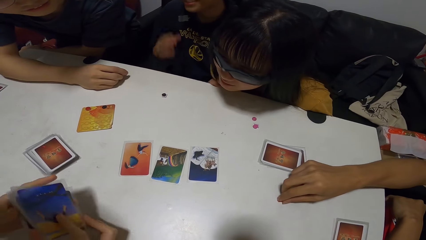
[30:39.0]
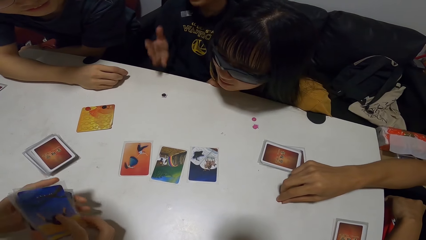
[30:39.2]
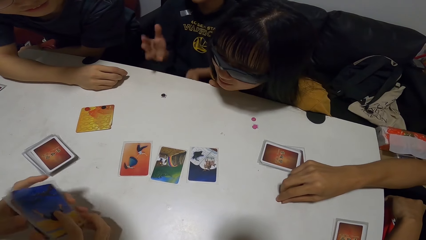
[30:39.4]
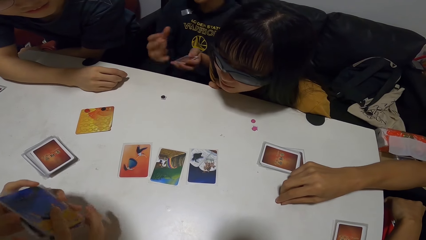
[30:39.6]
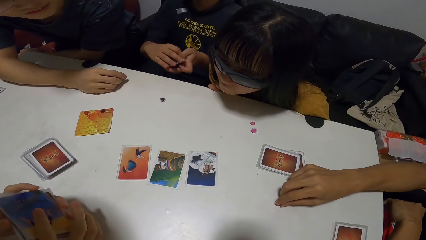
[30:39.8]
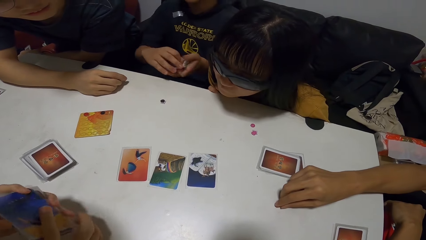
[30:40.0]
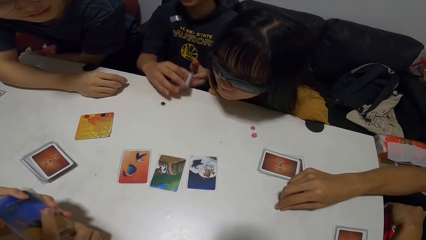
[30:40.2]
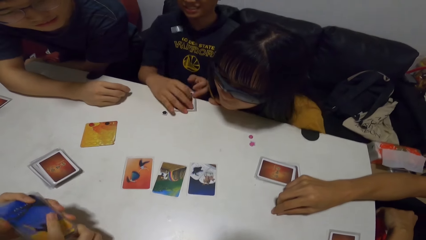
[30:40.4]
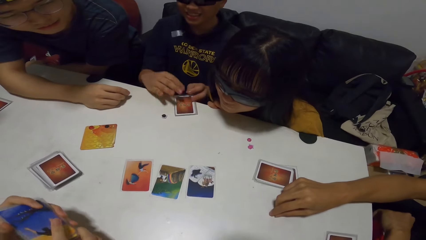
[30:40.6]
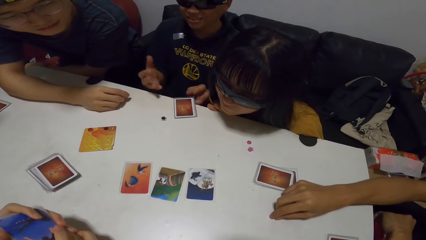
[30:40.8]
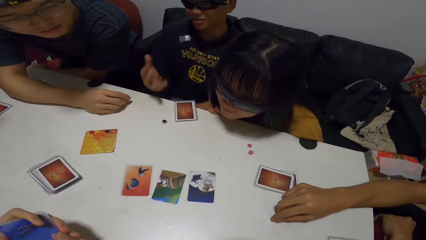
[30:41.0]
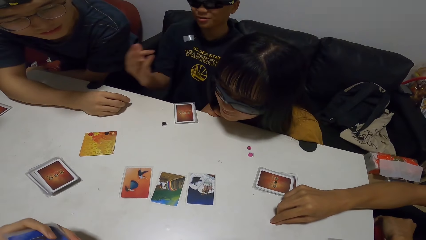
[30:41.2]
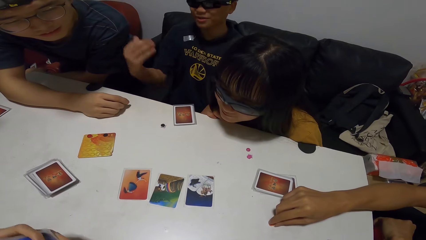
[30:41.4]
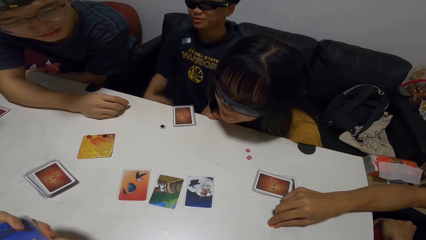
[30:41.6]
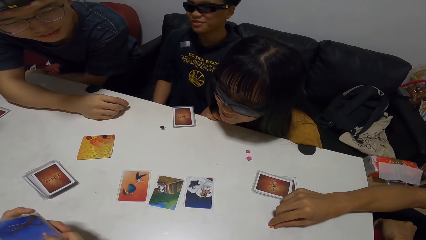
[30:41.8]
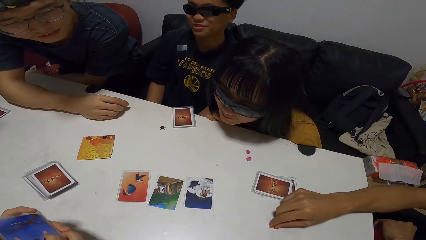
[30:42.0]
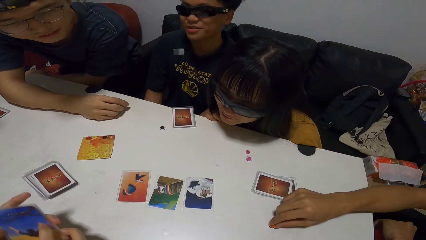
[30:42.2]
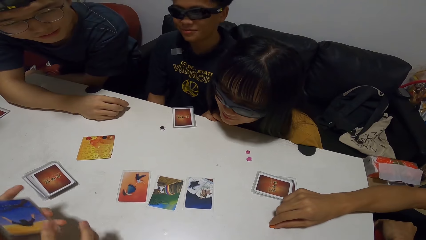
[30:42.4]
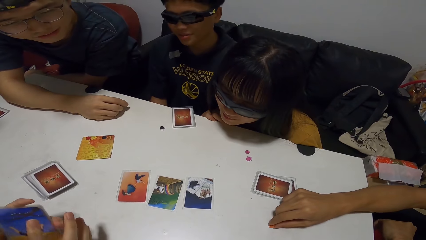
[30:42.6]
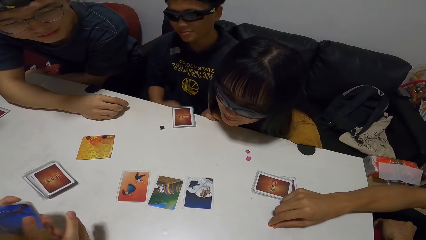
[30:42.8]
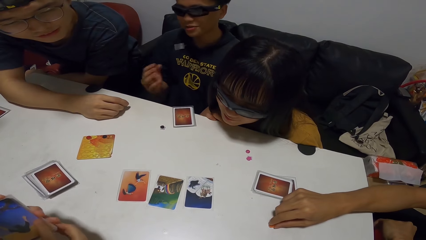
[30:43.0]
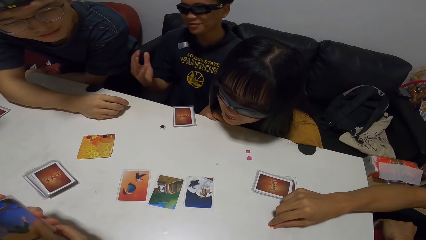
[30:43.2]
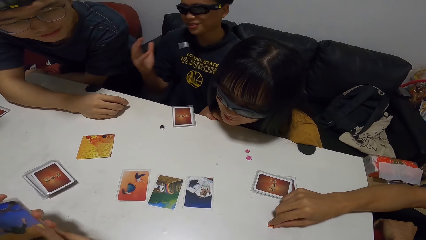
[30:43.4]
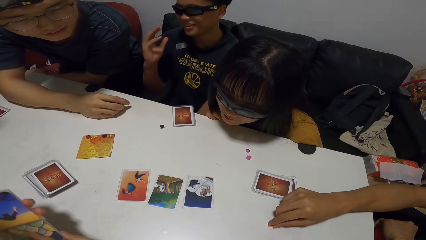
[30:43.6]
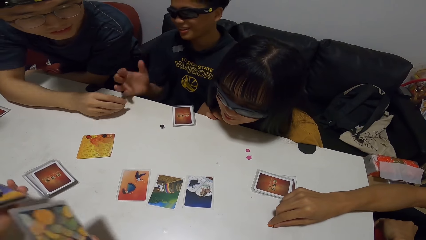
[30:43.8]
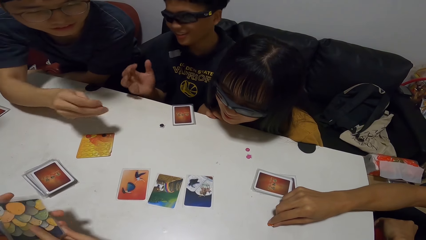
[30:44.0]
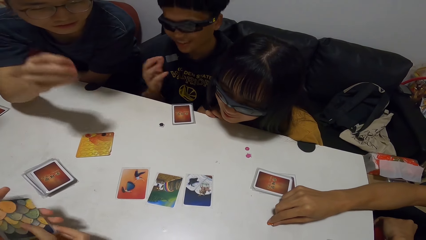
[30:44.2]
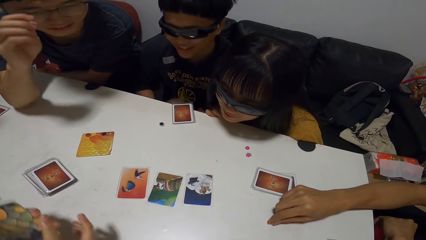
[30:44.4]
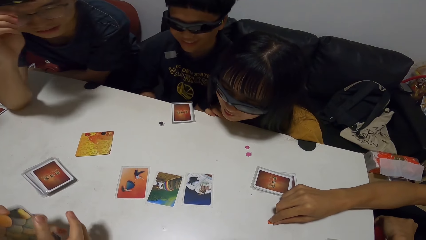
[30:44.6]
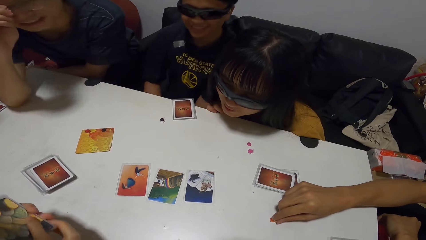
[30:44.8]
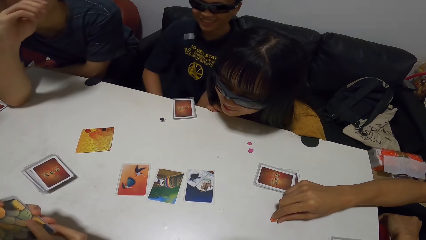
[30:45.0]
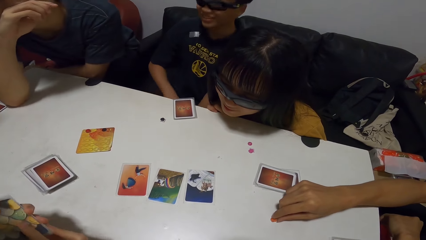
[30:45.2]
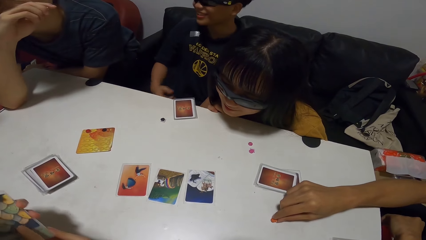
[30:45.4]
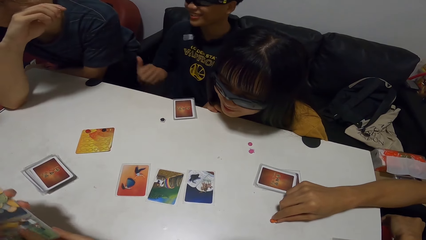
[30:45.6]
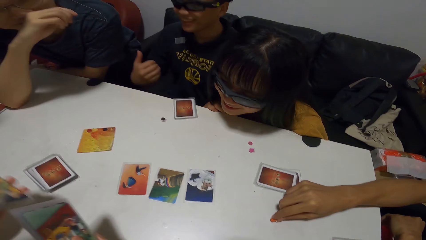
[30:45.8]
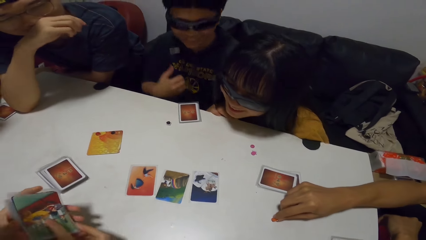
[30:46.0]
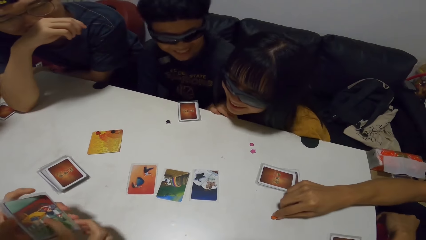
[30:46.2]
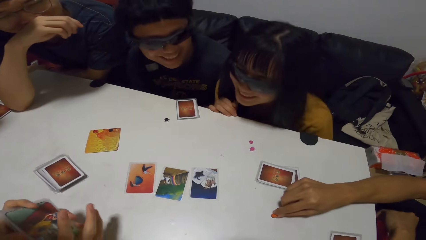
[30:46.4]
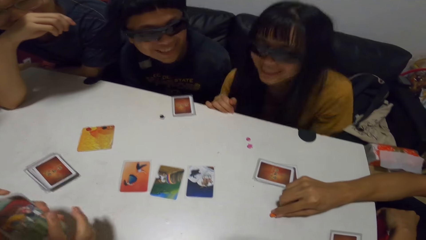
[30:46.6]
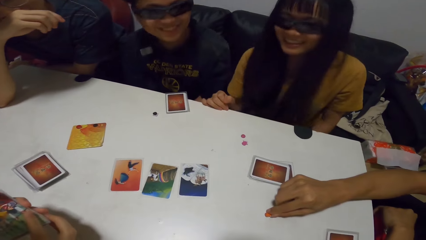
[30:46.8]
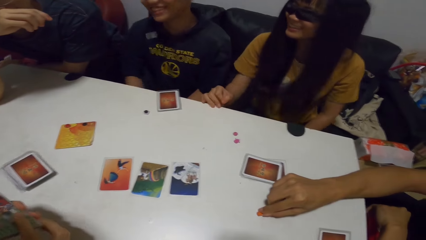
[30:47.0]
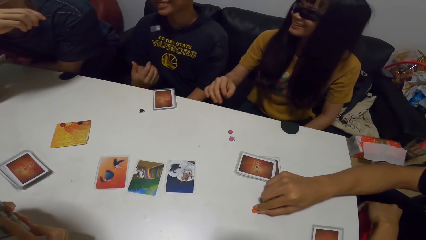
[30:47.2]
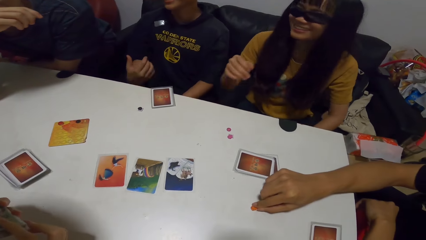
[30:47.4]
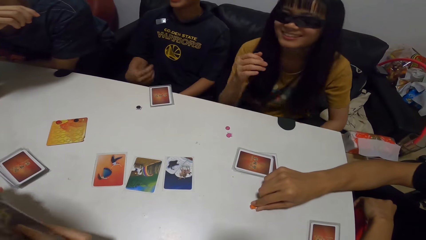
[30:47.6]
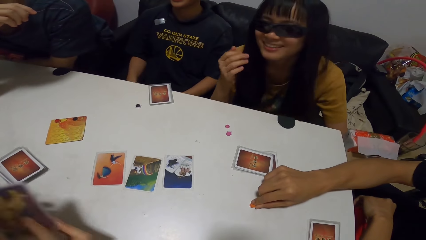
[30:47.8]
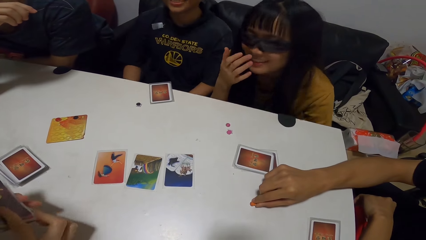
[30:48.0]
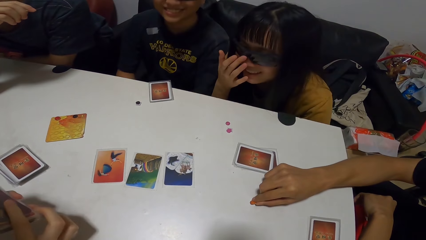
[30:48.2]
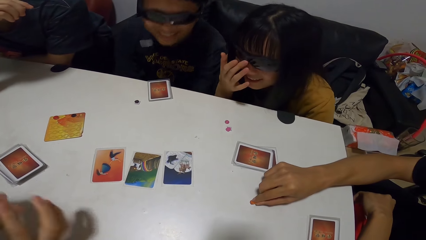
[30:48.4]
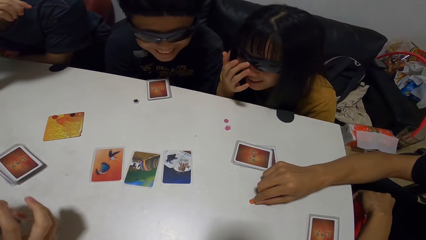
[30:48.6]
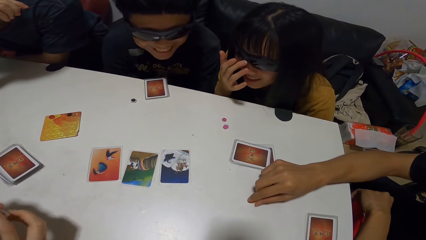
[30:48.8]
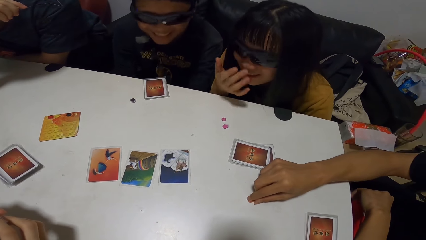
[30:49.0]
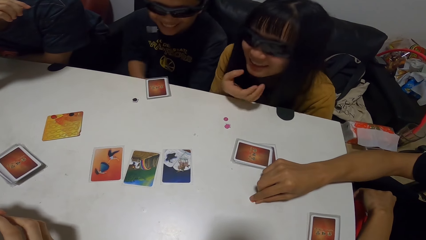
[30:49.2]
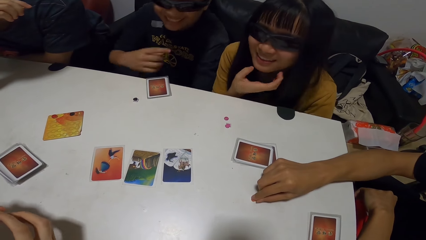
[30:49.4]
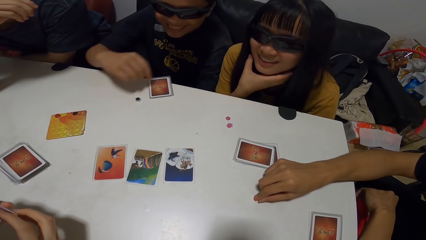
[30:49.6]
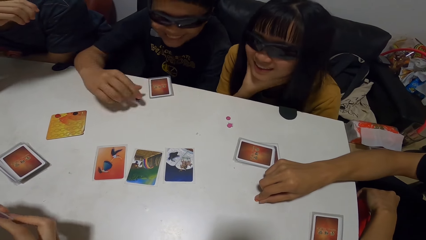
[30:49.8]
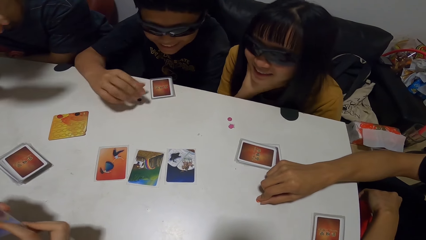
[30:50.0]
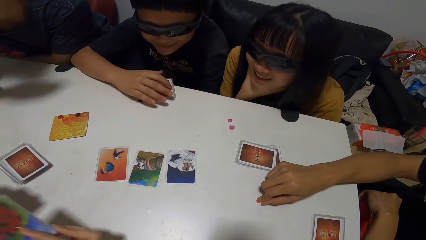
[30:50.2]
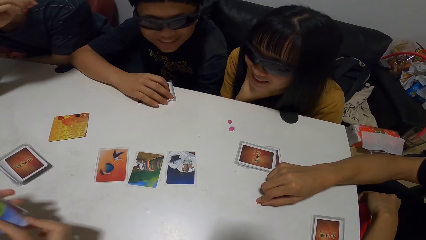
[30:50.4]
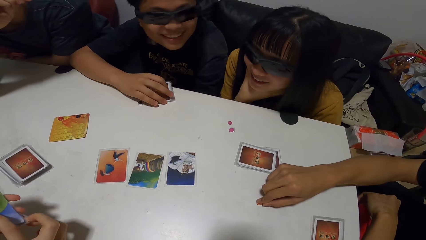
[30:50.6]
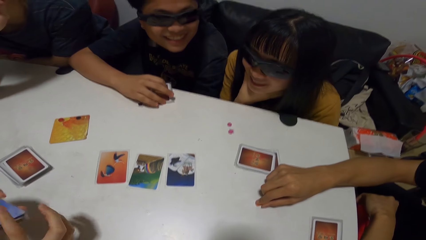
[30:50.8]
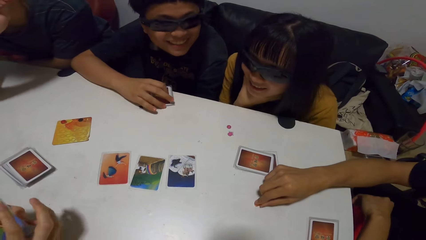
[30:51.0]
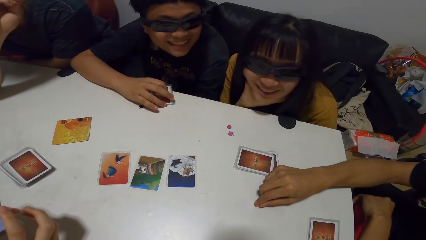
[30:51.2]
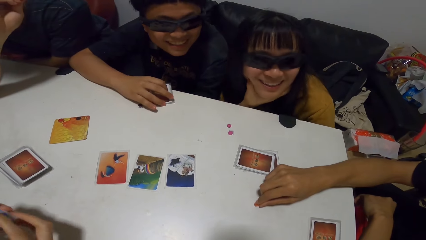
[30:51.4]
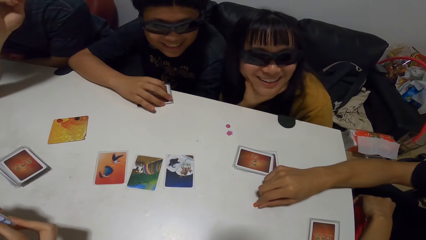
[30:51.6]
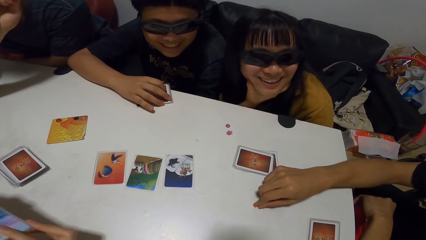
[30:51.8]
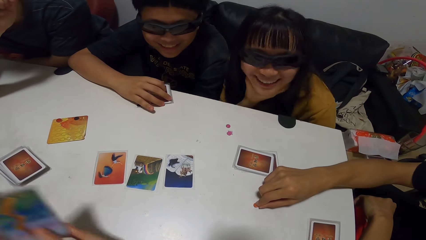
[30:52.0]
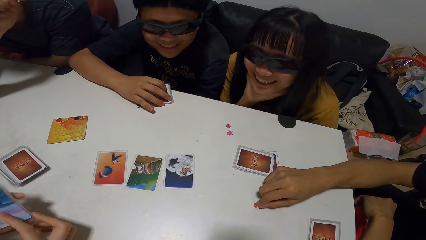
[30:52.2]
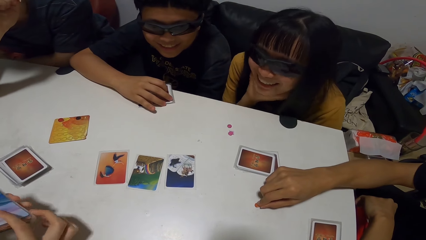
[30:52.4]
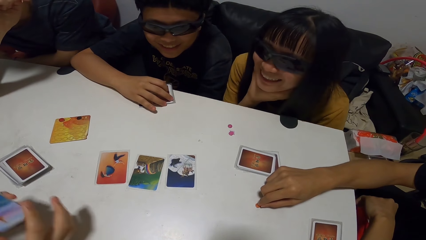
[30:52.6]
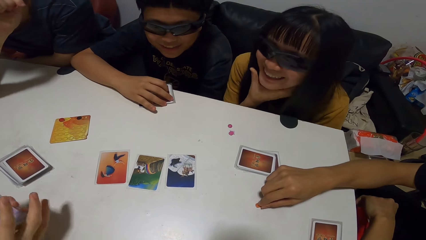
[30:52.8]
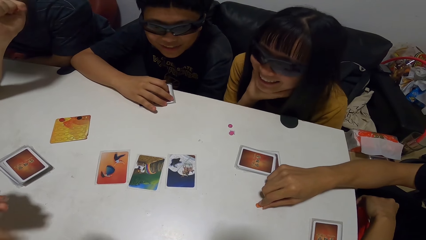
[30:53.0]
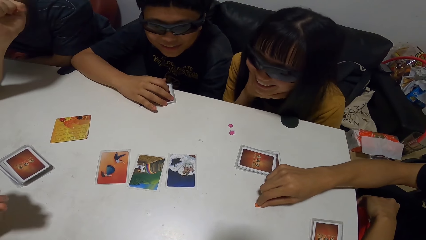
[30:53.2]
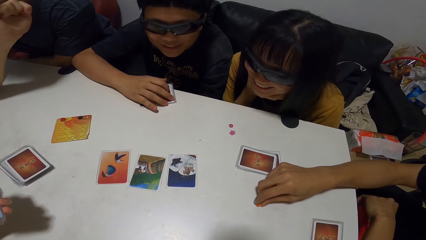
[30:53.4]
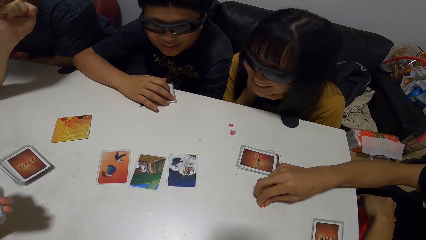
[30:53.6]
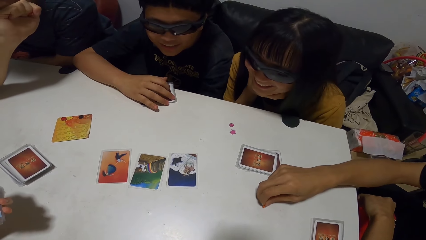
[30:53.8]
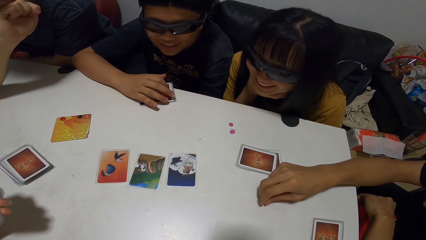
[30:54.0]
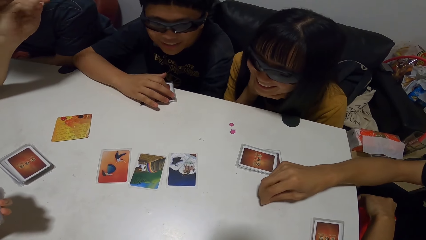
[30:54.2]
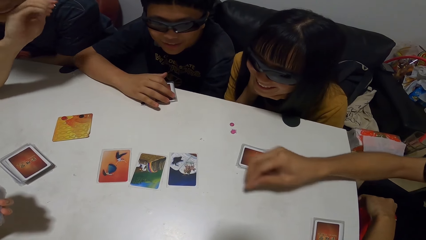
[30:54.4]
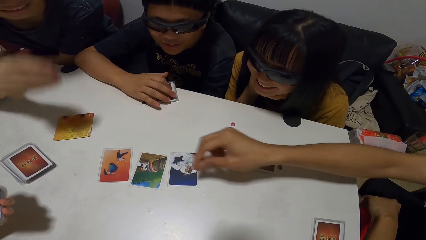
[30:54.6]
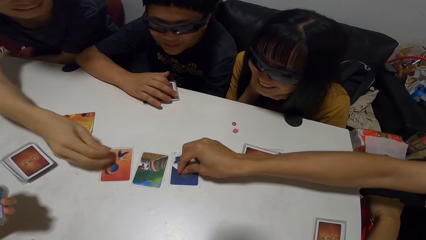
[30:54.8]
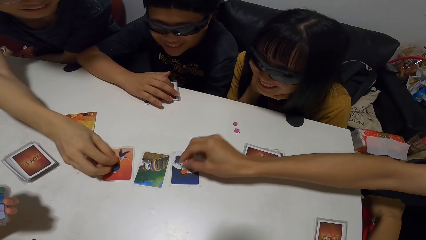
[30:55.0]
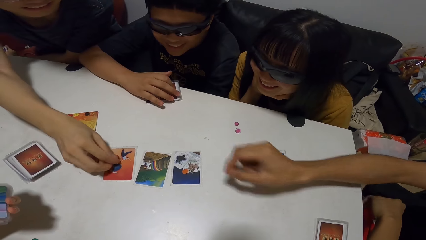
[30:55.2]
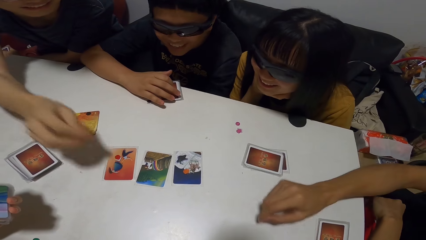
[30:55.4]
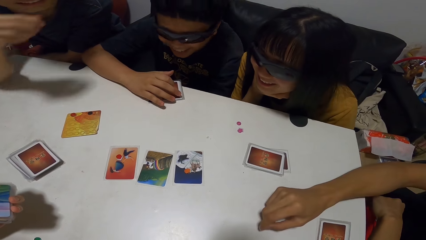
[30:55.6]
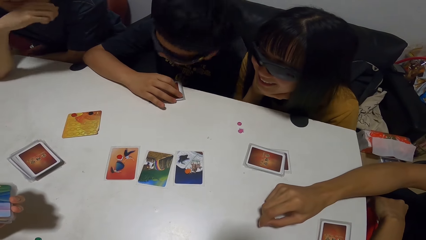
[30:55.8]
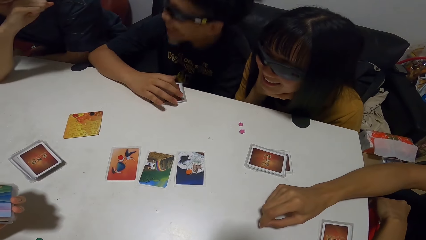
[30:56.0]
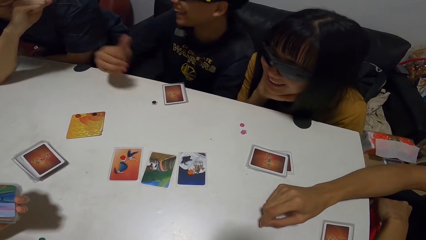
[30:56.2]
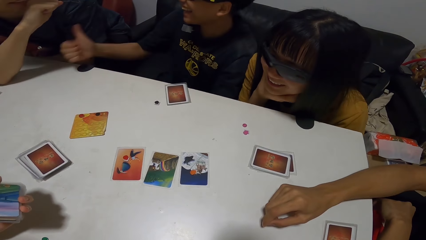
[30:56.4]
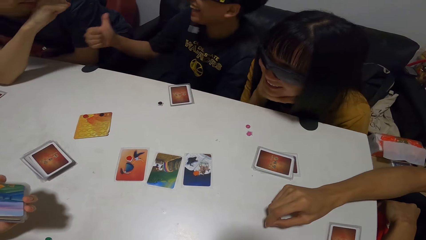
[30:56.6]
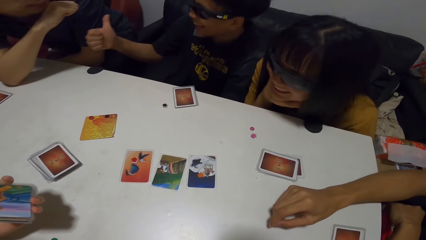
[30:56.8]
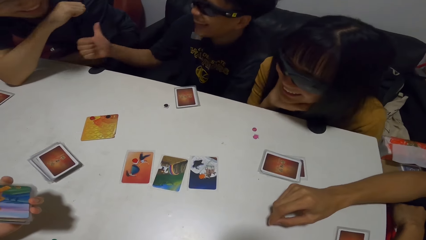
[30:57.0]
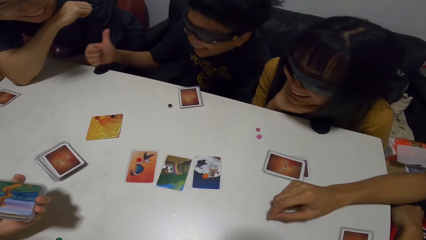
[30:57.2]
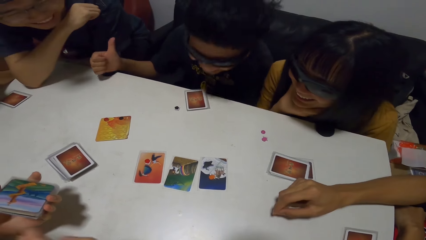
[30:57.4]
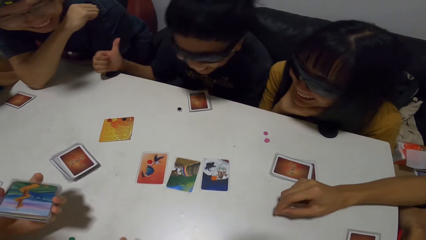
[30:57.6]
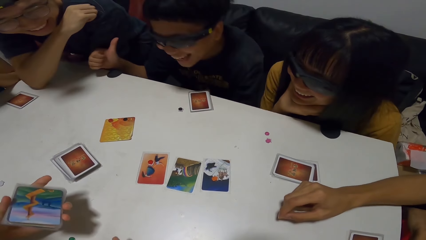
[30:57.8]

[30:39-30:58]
A man moves the cards in his left hand to the table with his right hand. A woman adjusts the pair of glasses on her face with her right hand. The man holds the cards on the table with his right hand. Another man picks up the button from the table with his right hand and drops the button in his right hand on a card on the table. A third man drops a button on the table with his right hand.
